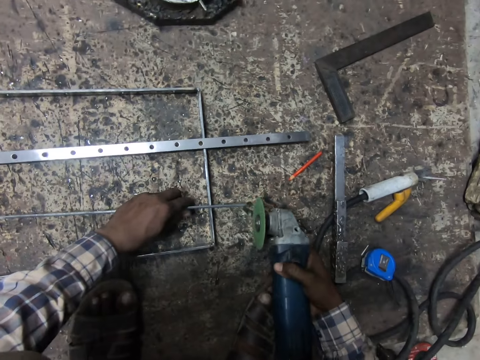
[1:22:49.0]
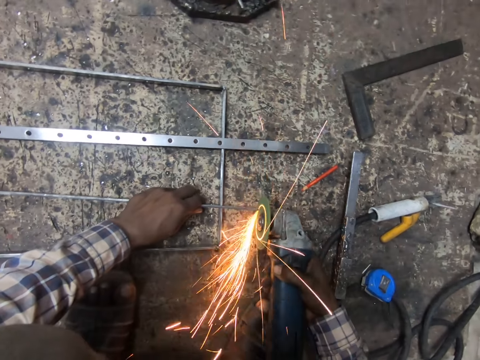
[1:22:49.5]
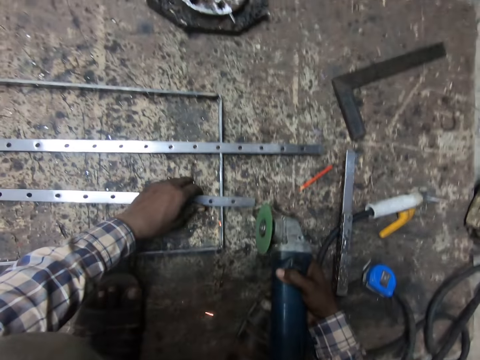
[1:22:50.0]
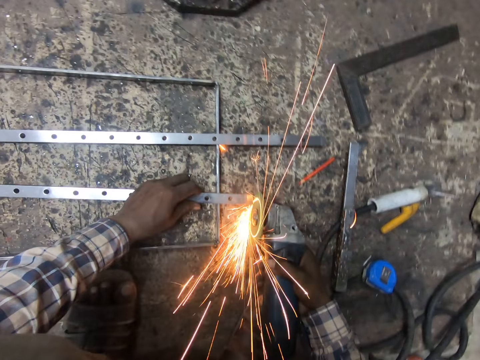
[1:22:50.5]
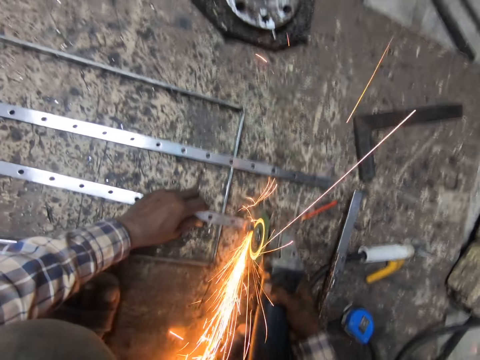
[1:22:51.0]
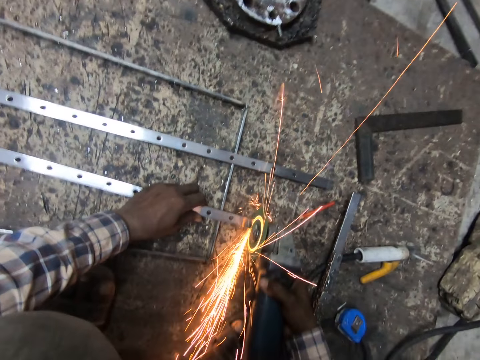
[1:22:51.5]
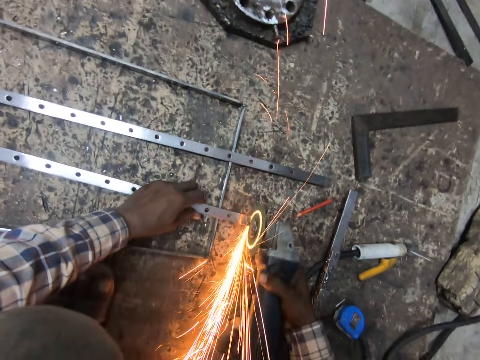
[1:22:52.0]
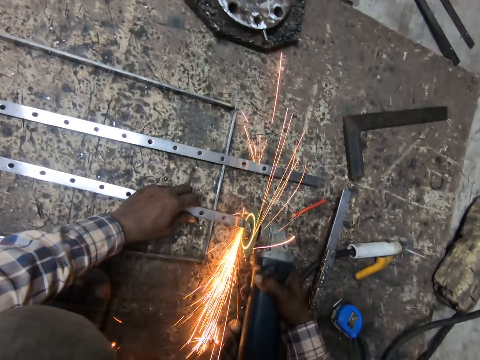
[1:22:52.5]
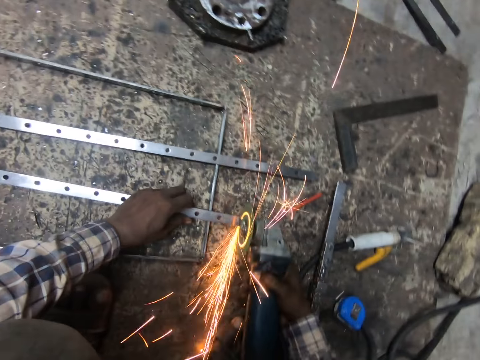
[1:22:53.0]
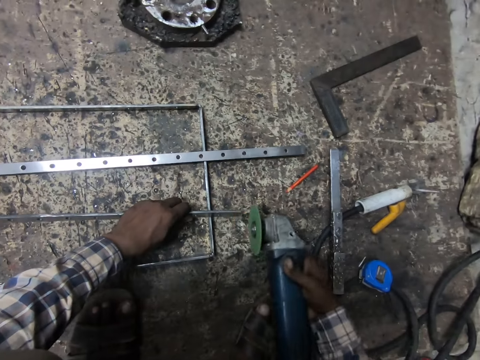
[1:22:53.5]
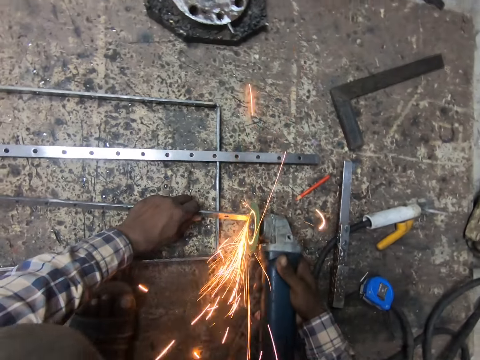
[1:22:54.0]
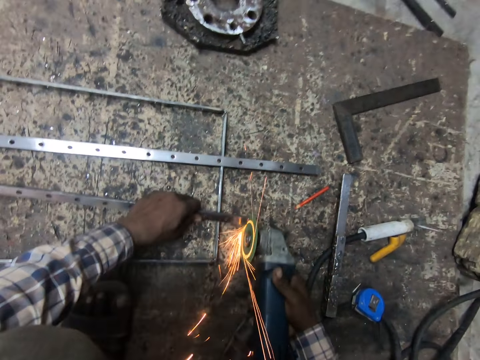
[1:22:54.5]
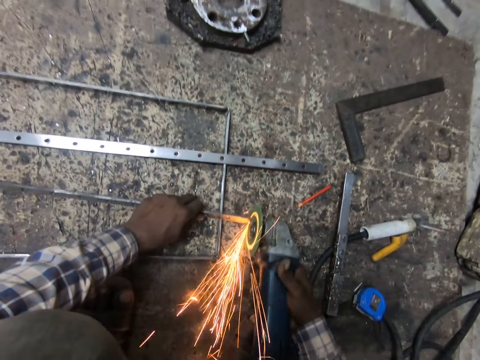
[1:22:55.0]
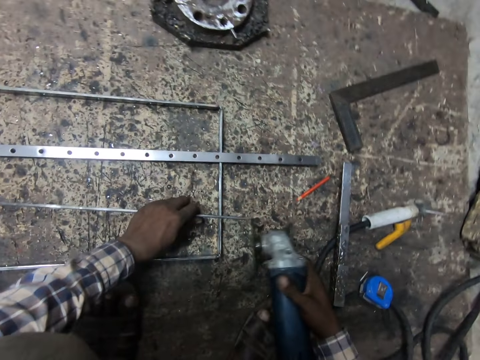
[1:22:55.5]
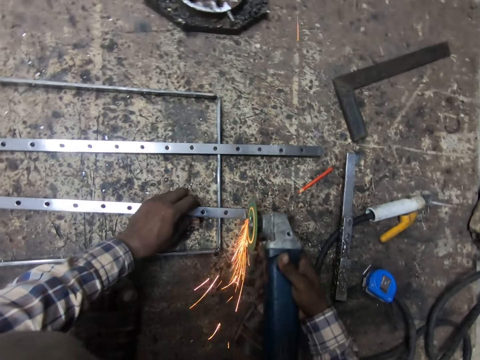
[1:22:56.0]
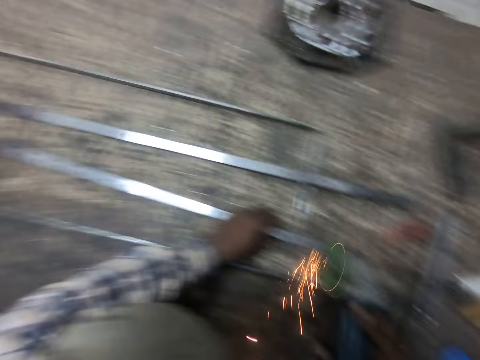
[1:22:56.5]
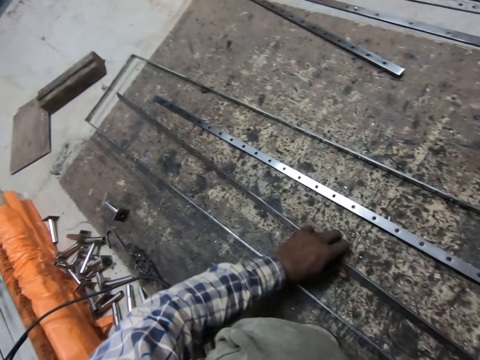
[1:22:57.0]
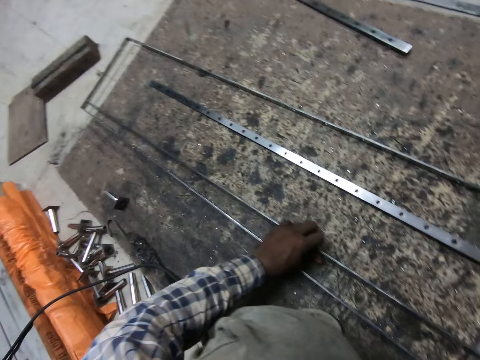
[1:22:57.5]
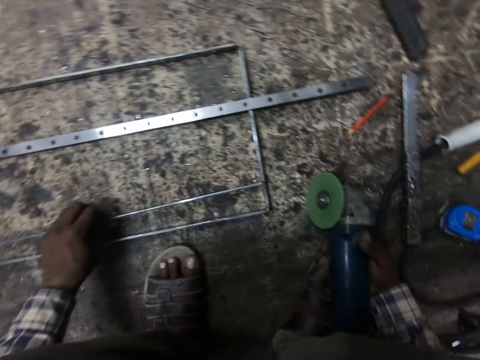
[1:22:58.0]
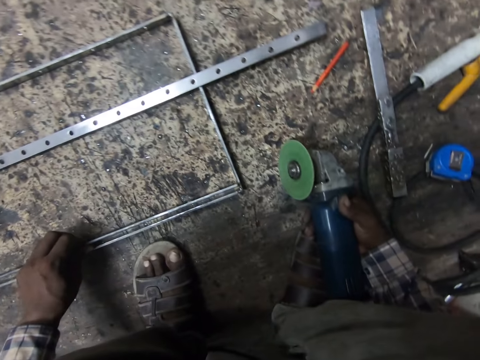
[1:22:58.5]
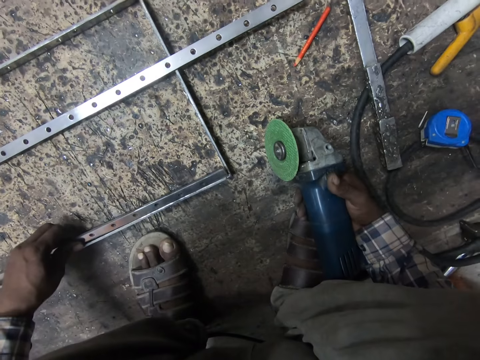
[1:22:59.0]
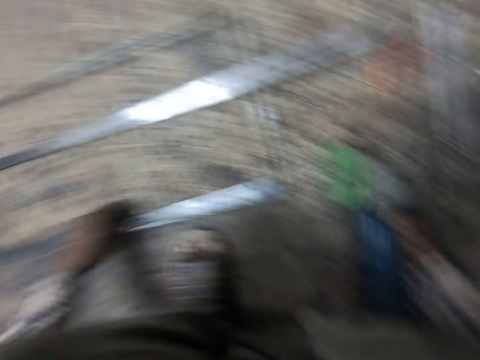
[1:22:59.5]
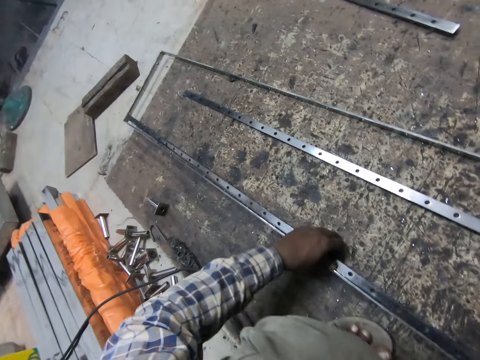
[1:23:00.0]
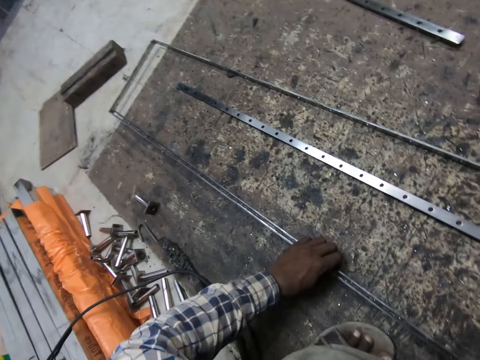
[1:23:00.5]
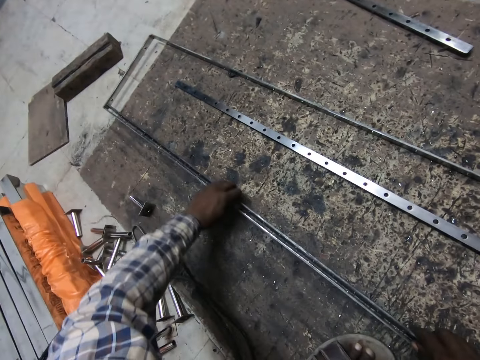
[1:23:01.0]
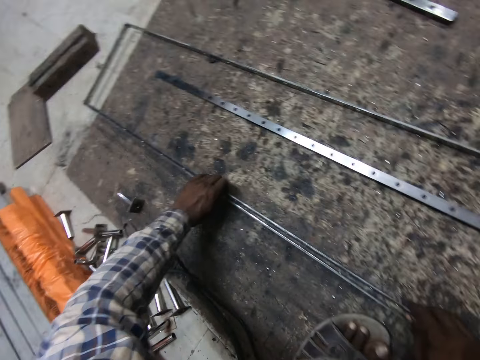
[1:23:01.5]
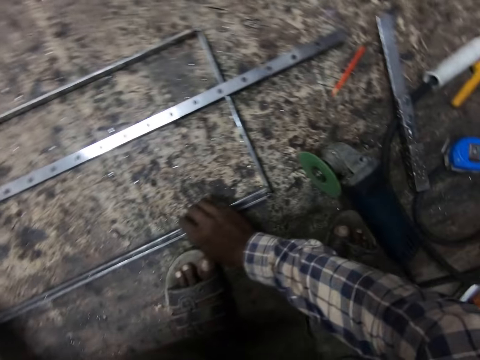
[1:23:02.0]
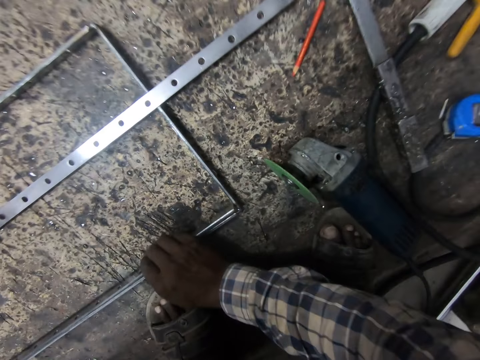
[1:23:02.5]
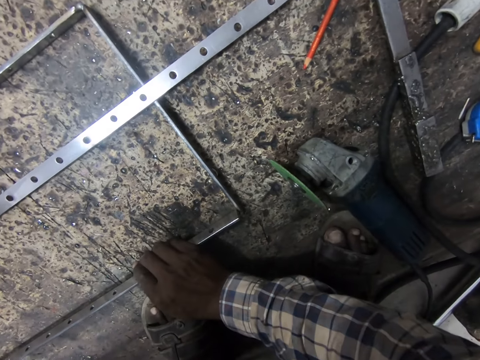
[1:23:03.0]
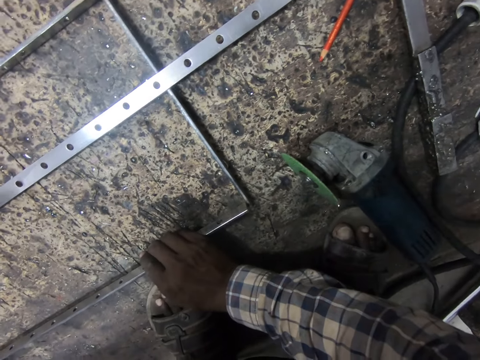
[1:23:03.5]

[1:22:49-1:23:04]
The camera wearer tries aligning the metals with the welded metal. They fix the metals.

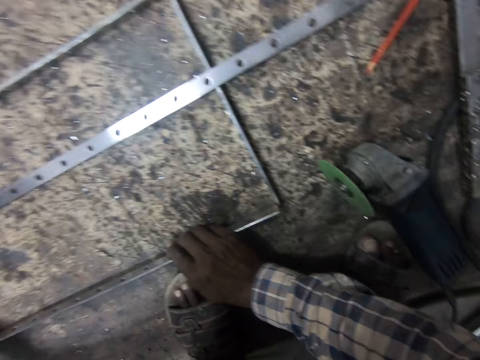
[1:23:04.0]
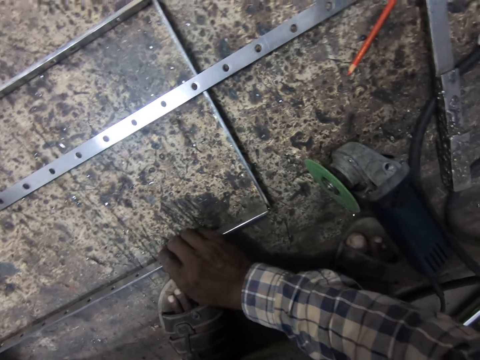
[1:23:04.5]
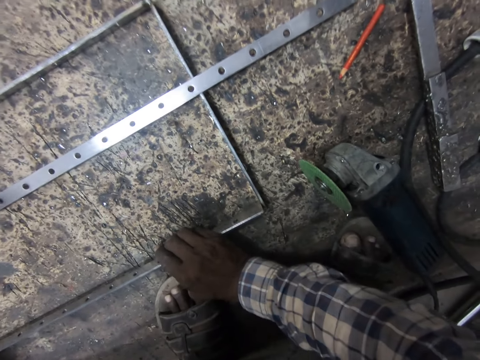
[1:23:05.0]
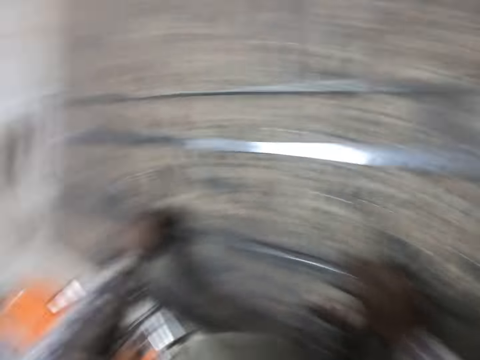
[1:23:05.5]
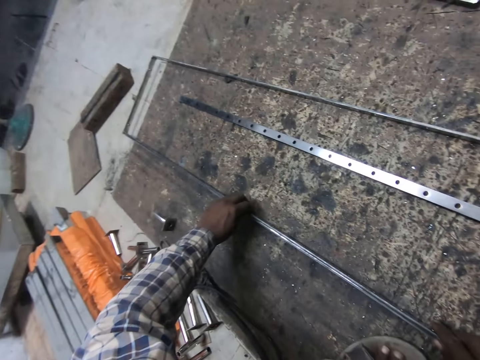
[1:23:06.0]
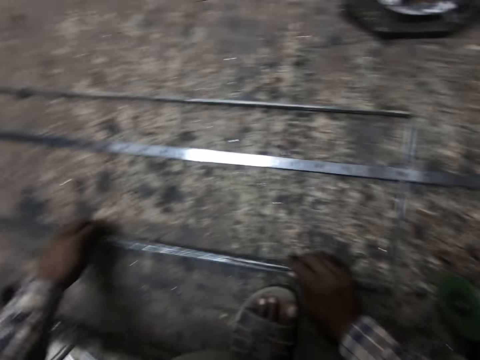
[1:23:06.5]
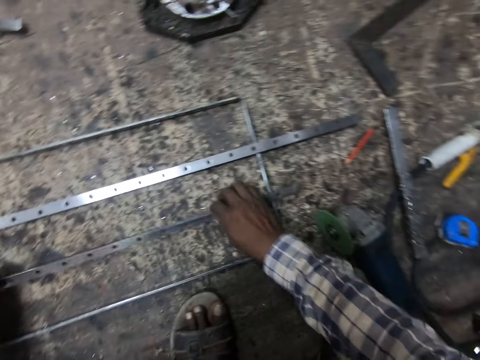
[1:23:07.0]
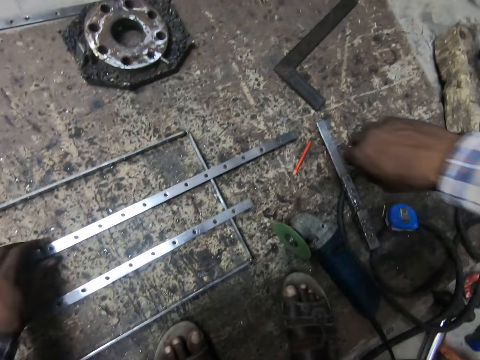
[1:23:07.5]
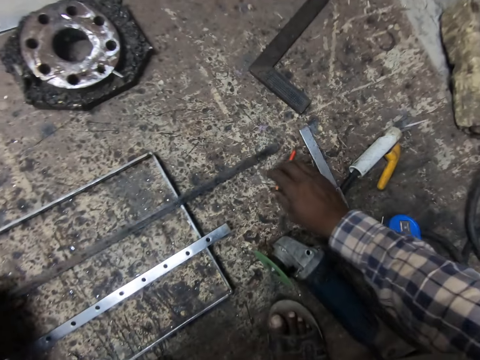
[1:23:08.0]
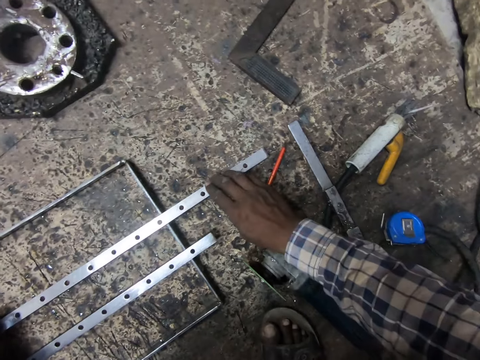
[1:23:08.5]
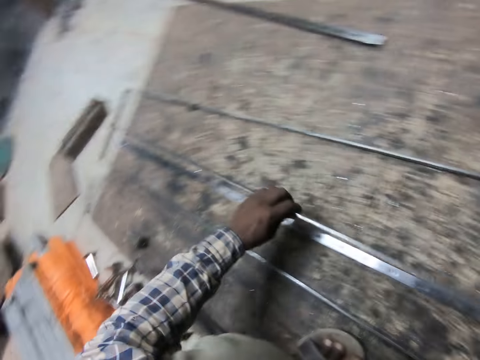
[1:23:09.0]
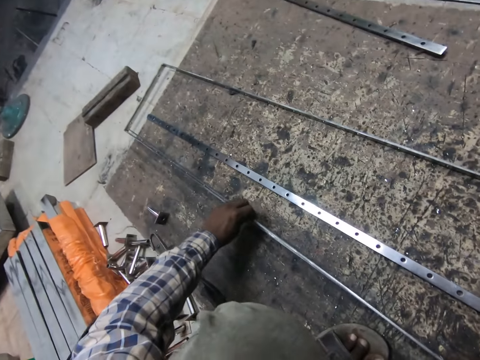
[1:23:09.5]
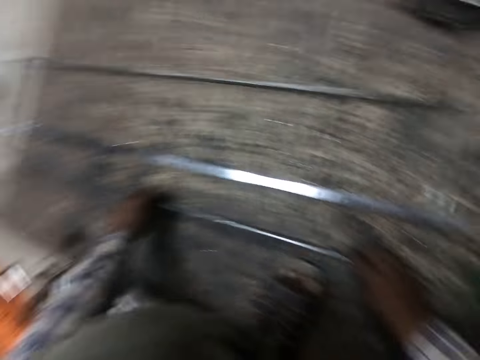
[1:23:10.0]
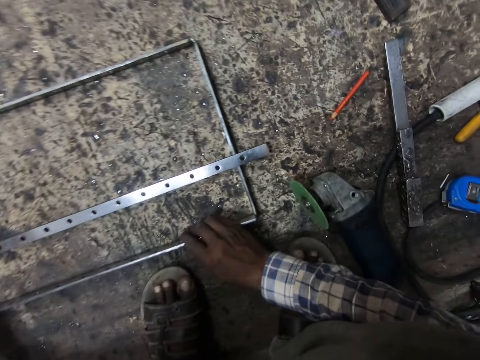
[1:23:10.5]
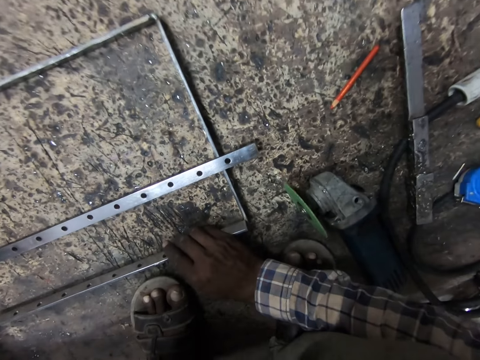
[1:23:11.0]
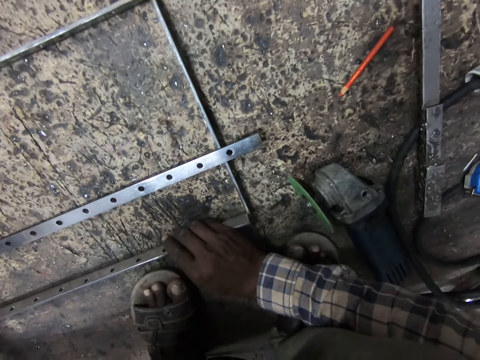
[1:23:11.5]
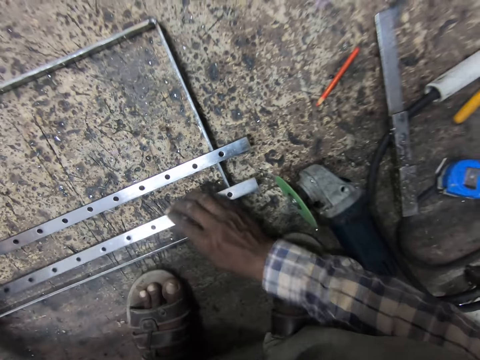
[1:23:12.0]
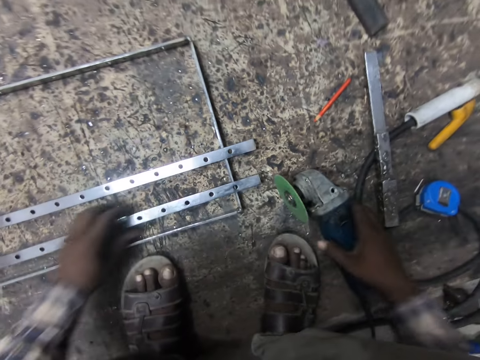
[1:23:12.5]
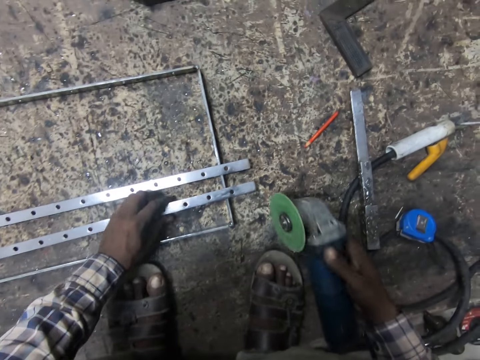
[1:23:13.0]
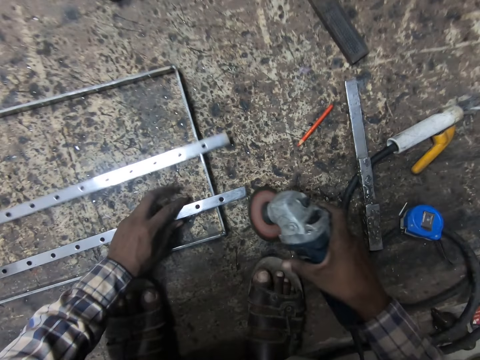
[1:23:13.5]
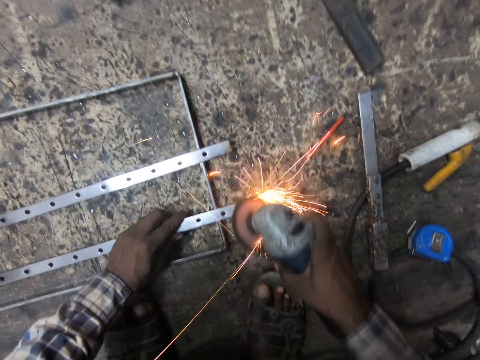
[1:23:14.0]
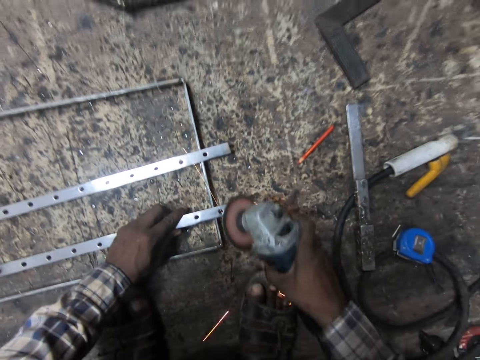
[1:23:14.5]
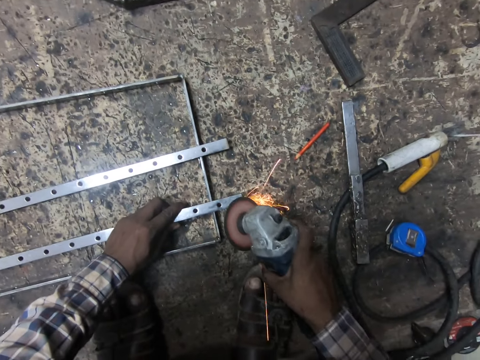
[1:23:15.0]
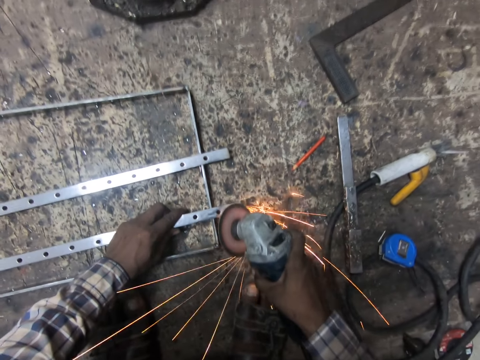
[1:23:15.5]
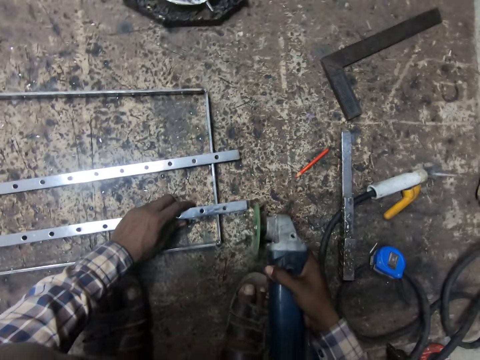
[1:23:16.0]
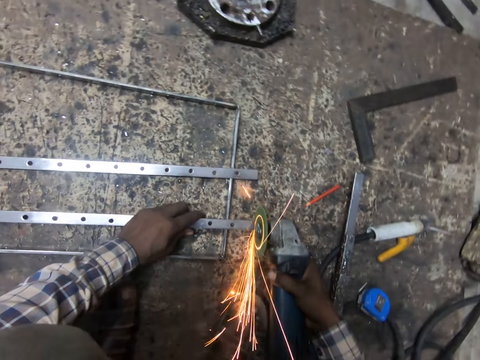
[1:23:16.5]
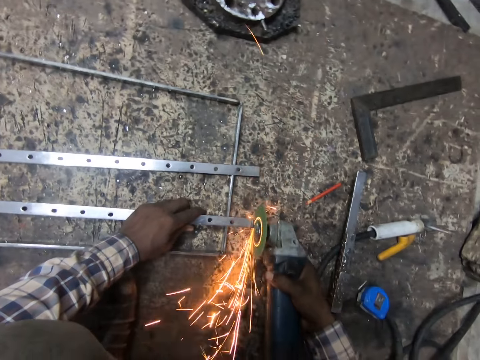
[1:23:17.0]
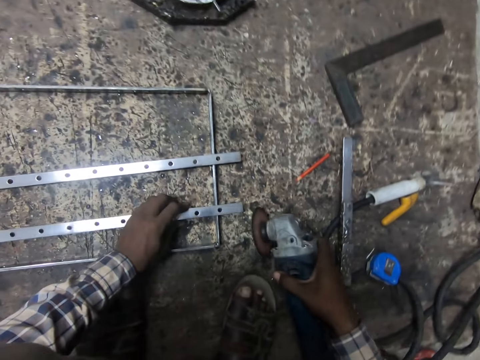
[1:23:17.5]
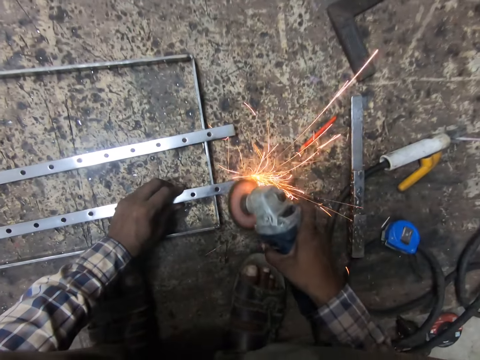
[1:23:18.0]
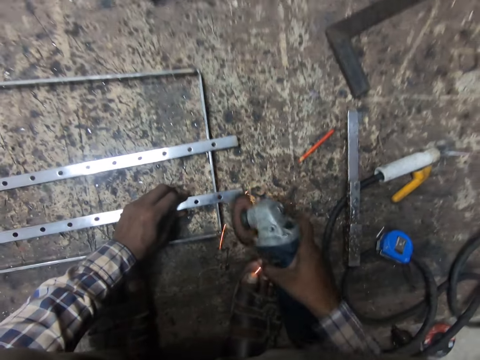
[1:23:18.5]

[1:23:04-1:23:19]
The camera wearer picks up the angle grinder from the wooden slab with his right hand. He polishes the edge of the second metal with the angle grinder.
